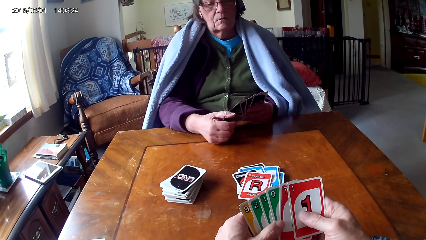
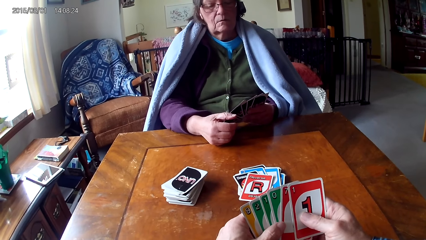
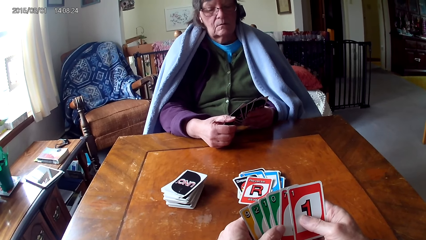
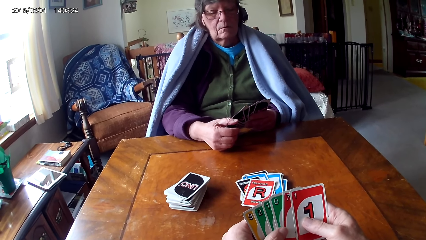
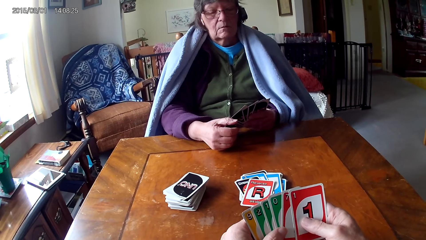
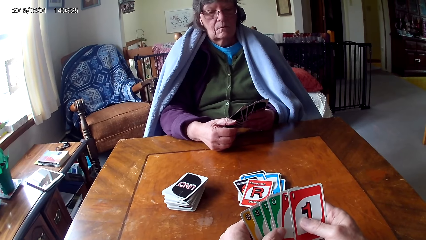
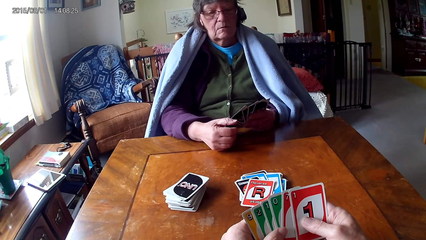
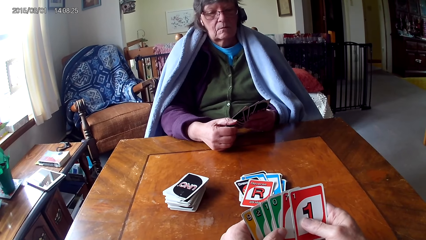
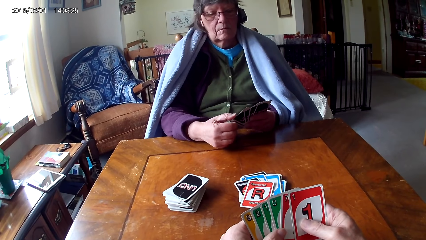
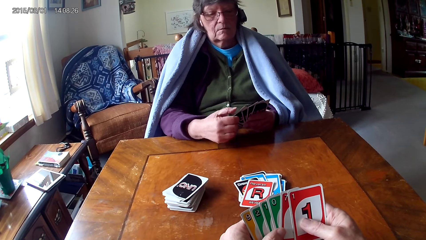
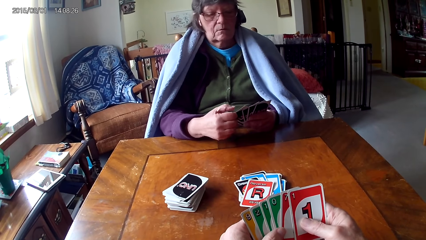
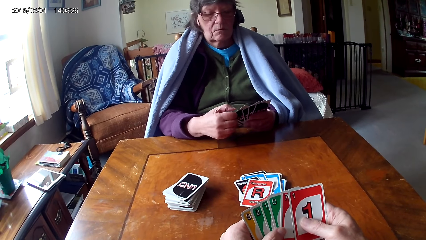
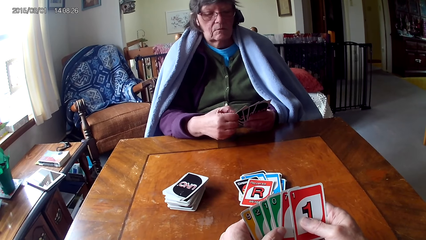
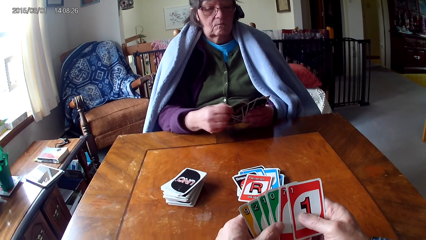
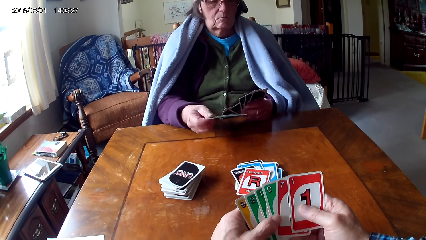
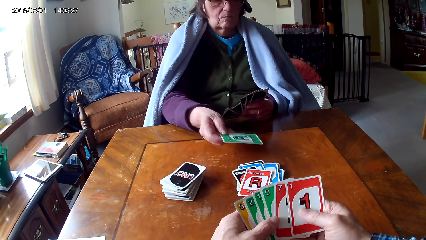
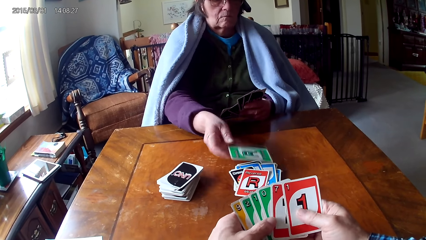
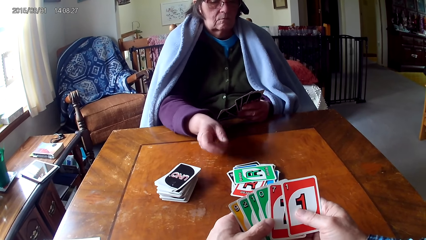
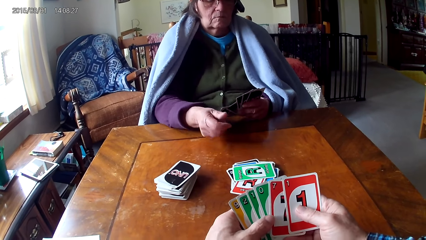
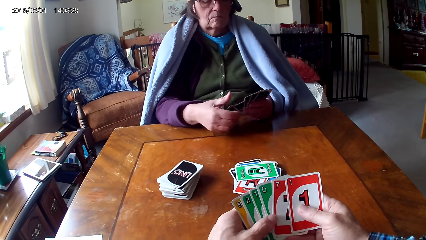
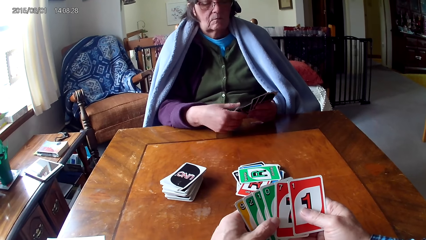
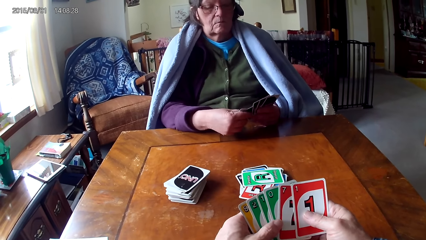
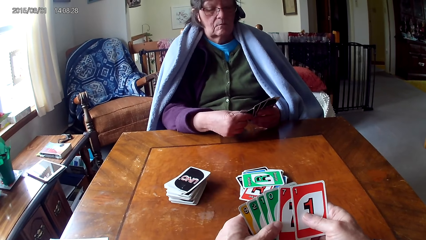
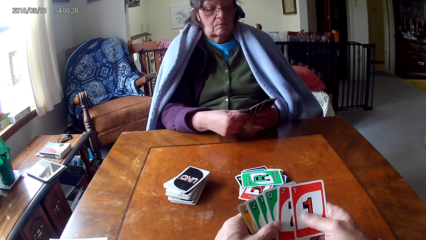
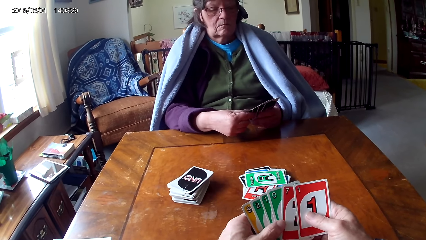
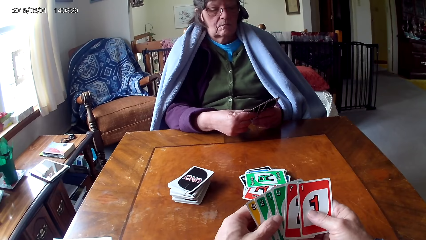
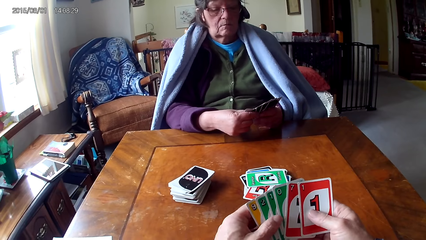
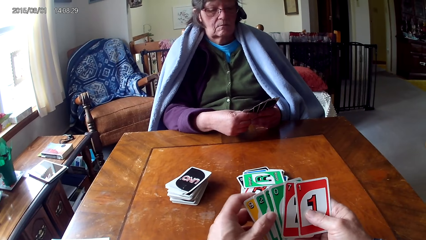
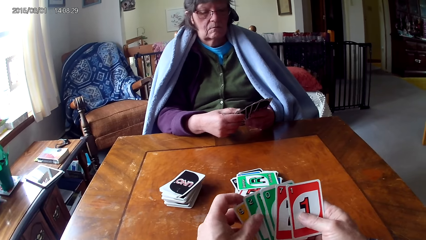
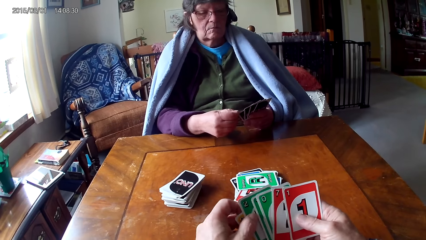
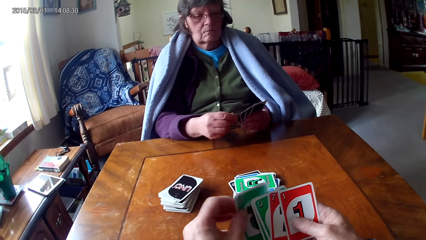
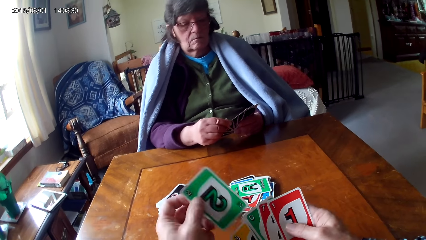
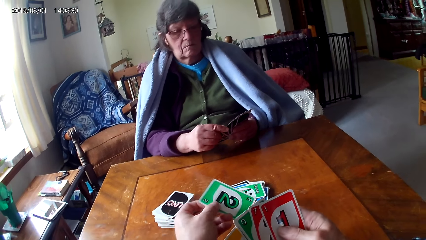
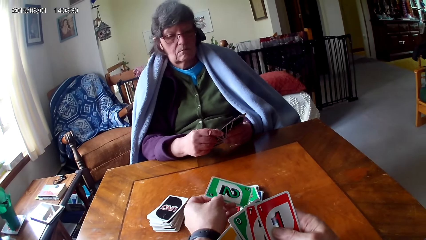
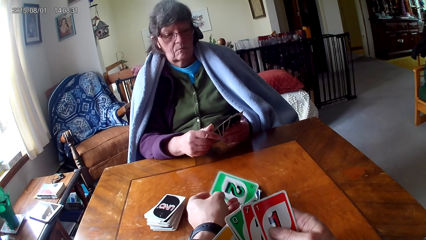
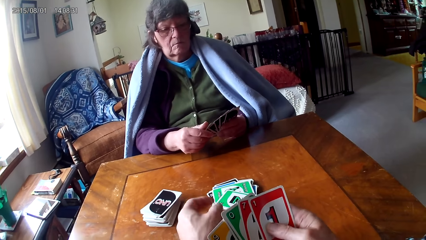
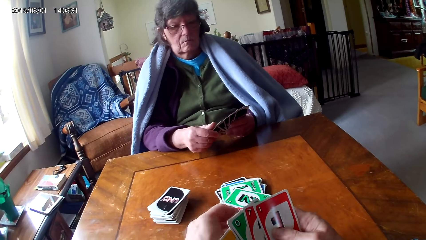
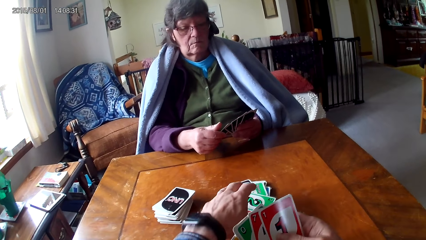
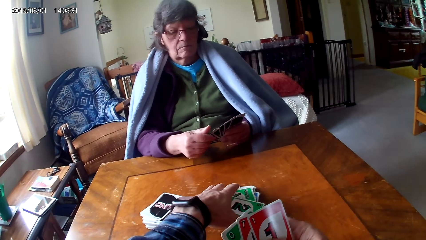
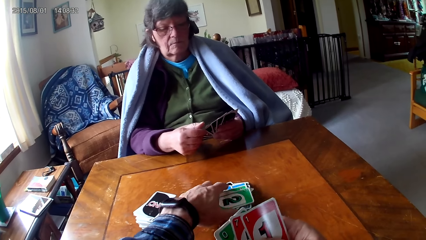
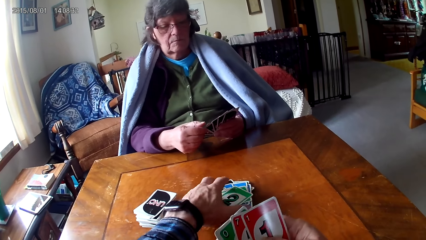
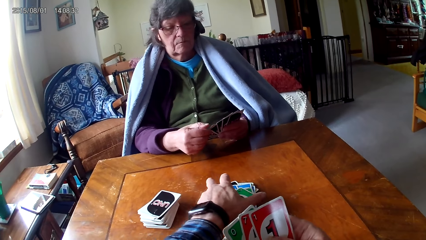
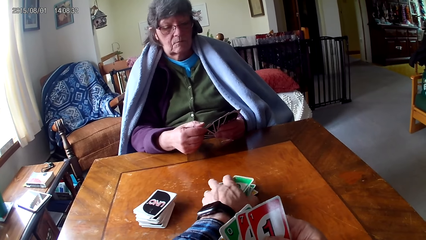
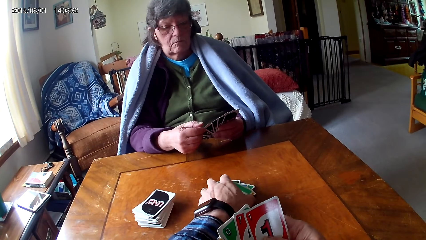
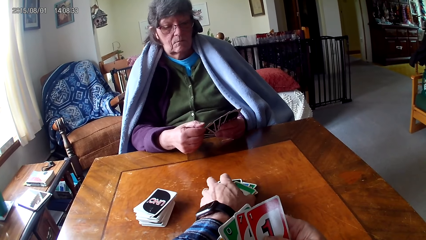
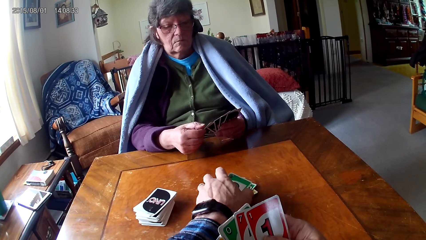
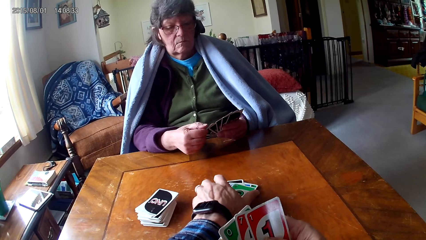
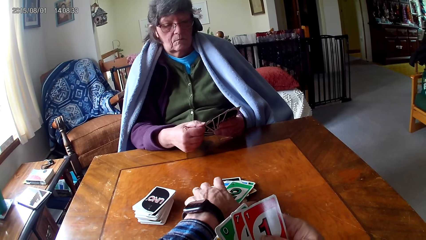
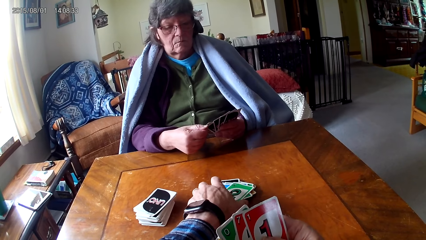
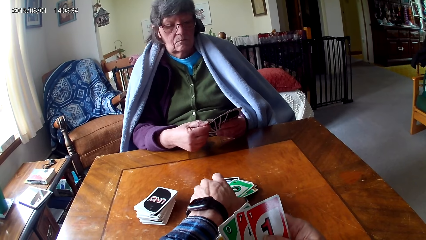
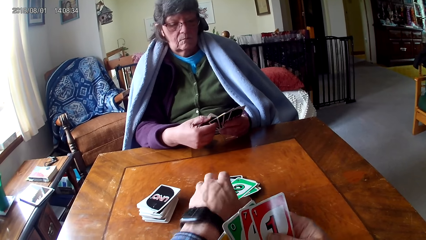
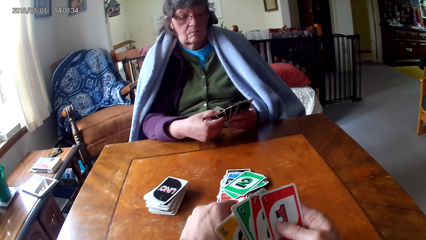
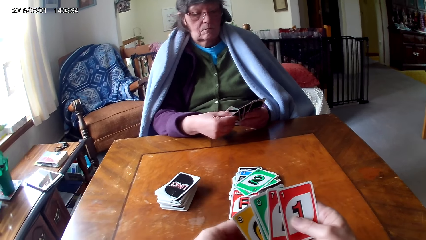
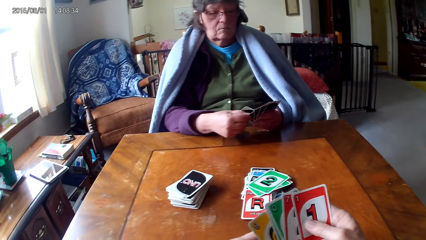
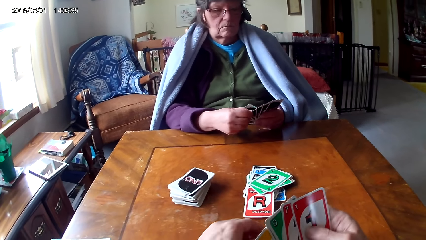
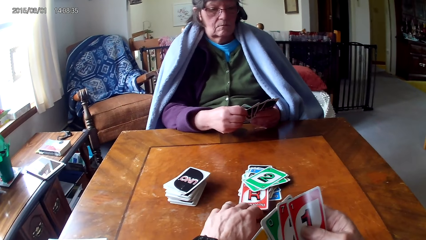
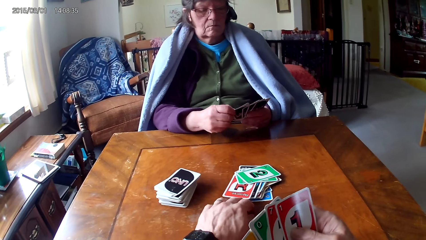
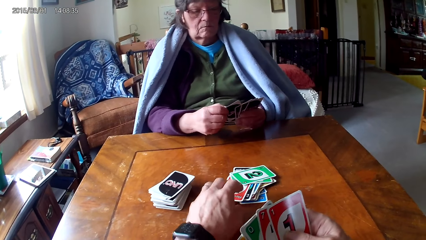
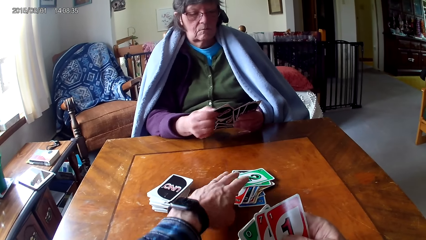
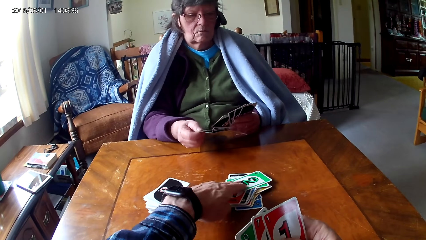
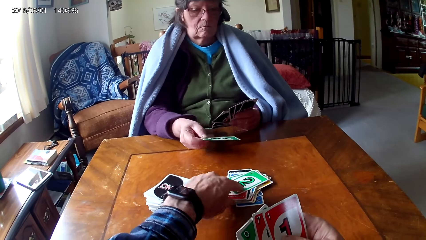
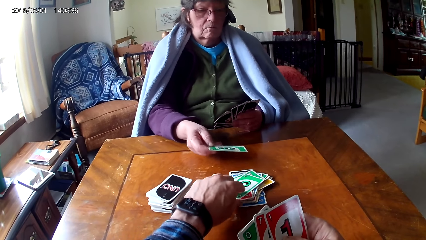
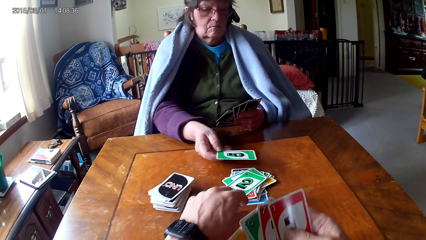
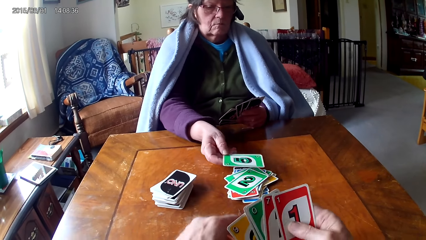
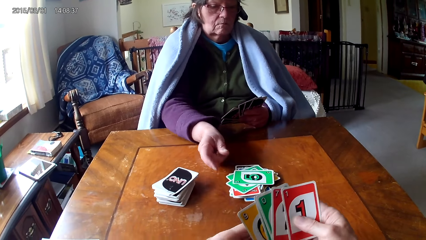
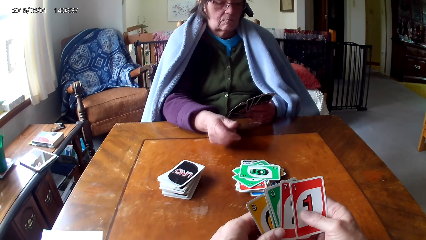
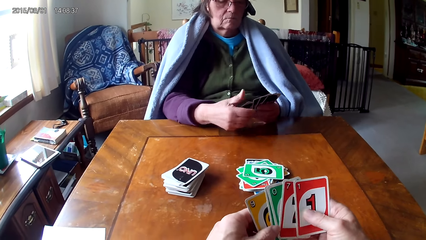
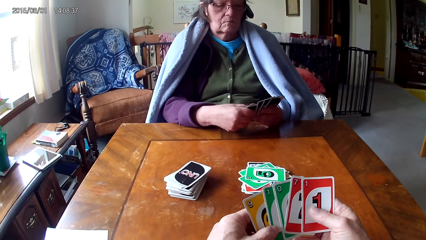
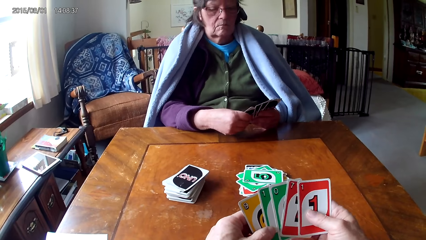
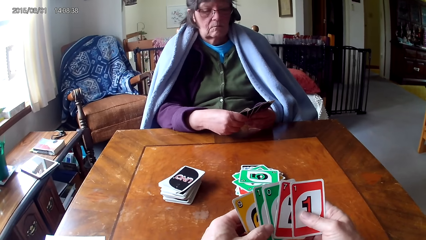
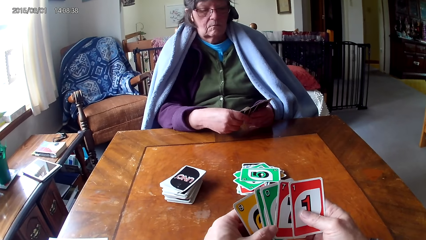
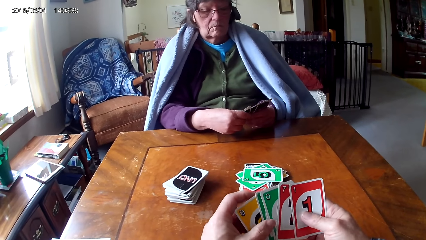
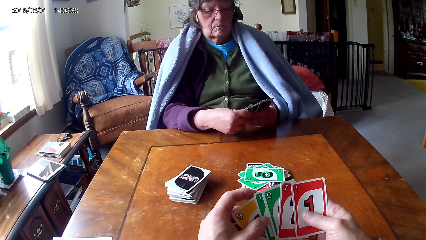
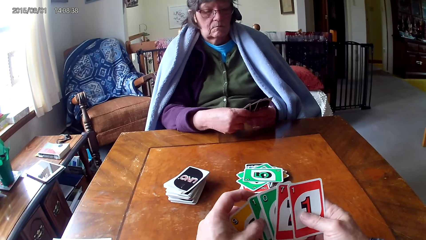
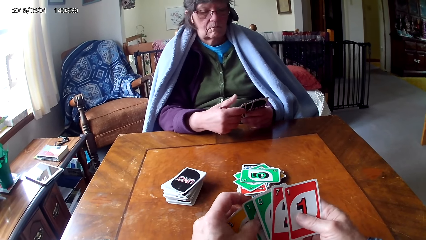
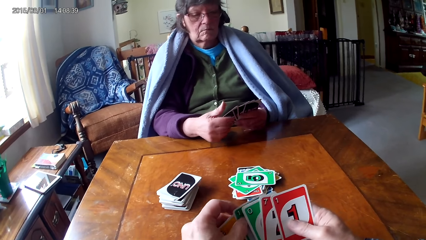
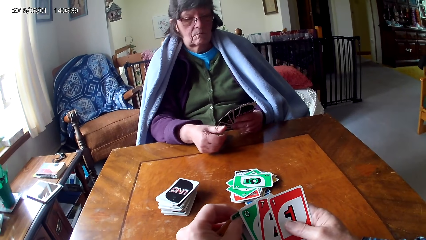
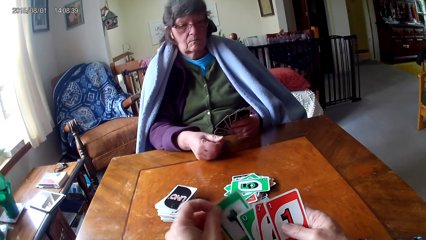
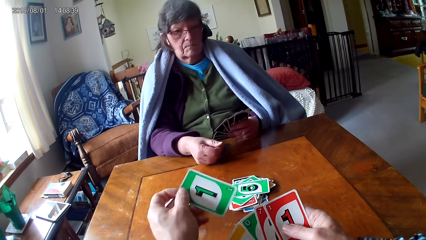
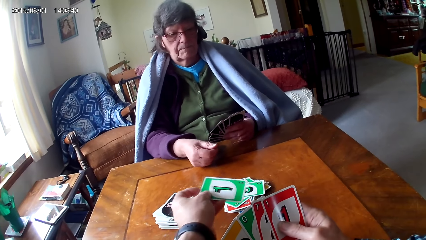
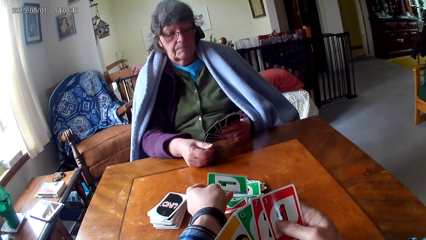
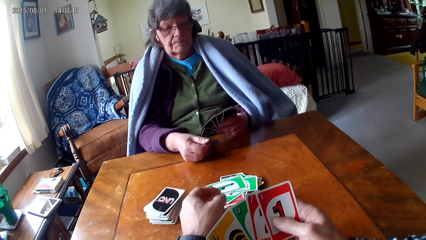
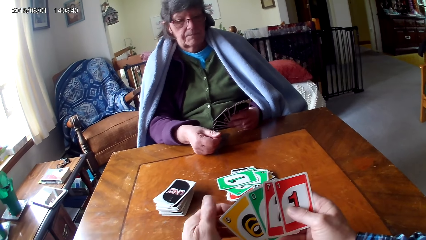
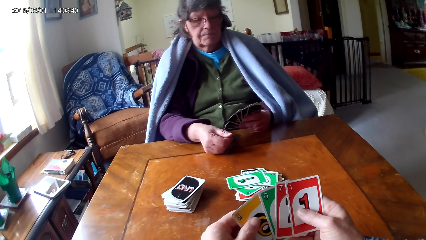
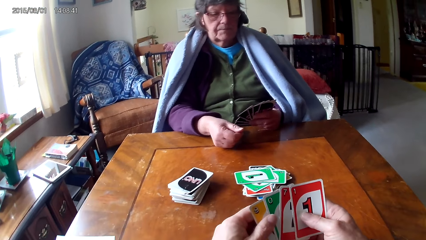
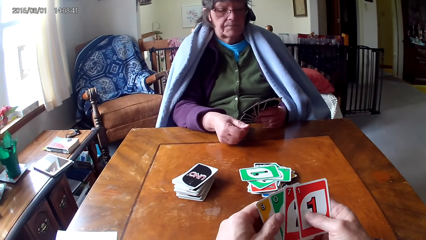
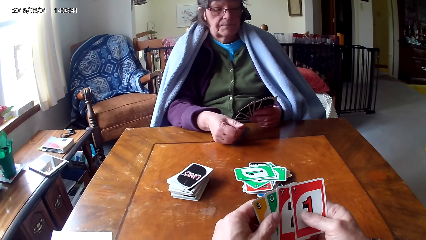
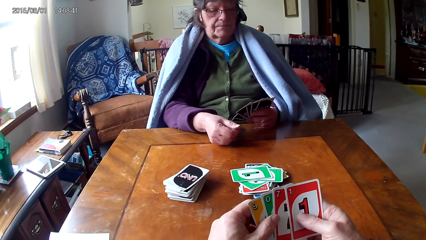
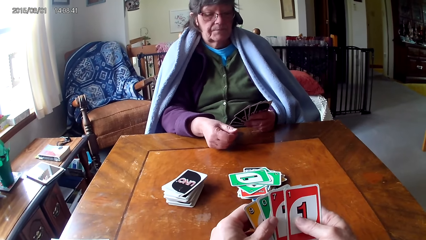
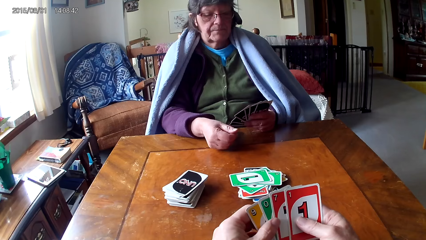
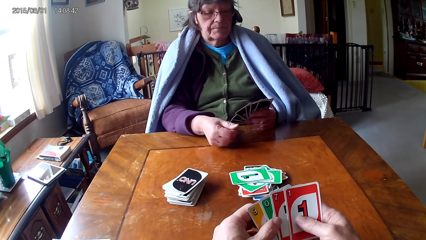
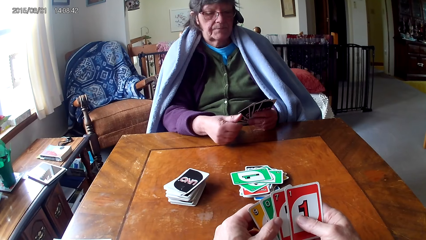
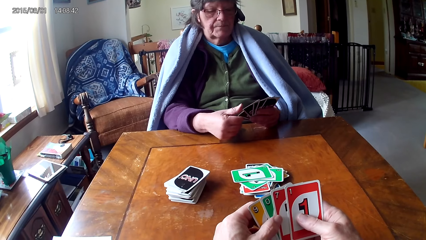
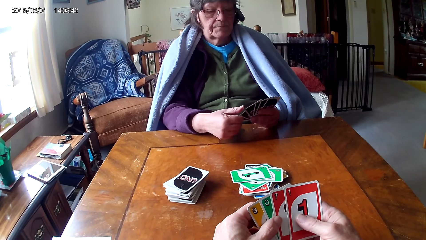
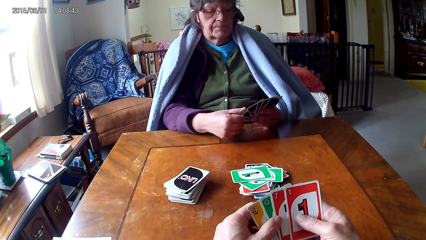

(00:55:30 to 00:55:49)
The camera wearer looks at a person put a card on the table. They put a card on the table. They look at the person put a card on the table. They put a card on the table.
